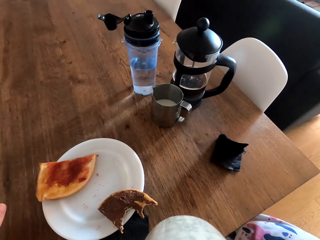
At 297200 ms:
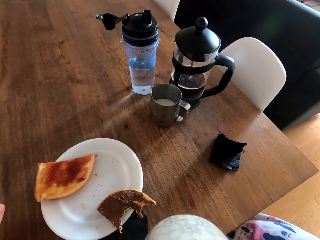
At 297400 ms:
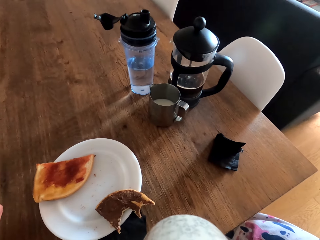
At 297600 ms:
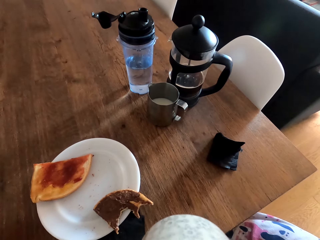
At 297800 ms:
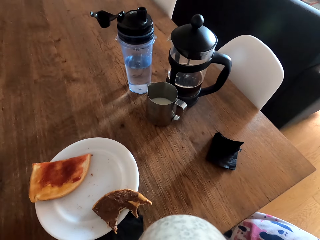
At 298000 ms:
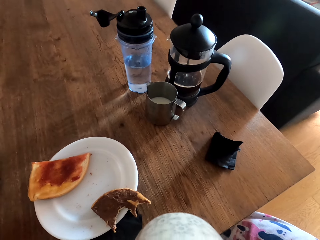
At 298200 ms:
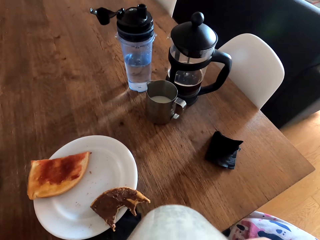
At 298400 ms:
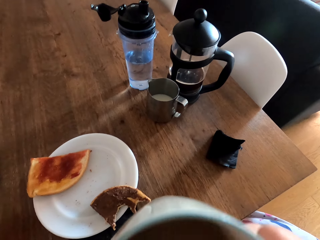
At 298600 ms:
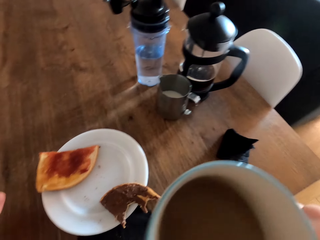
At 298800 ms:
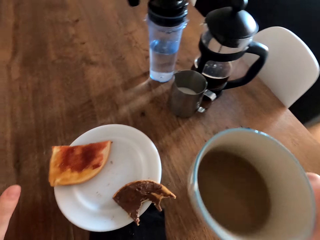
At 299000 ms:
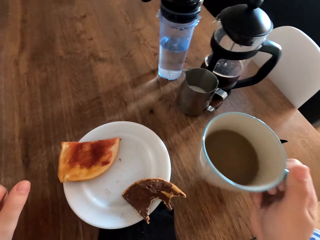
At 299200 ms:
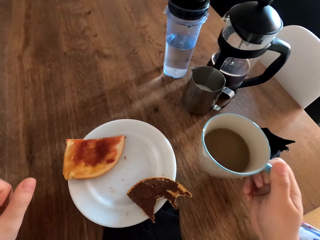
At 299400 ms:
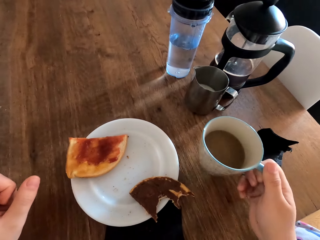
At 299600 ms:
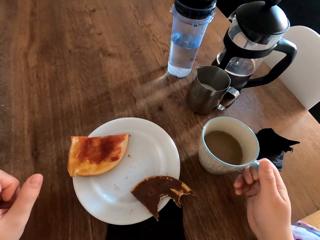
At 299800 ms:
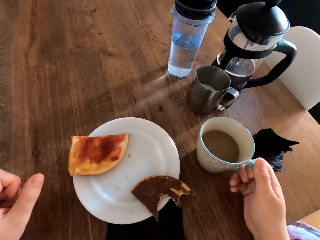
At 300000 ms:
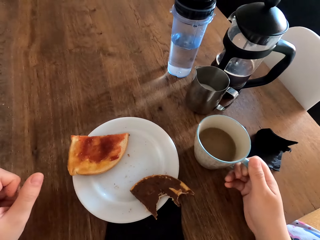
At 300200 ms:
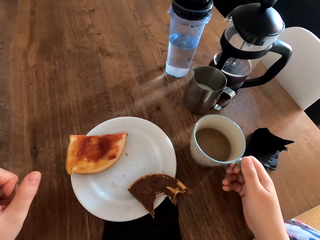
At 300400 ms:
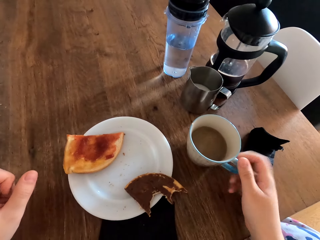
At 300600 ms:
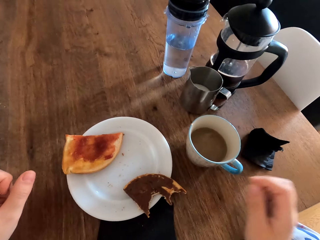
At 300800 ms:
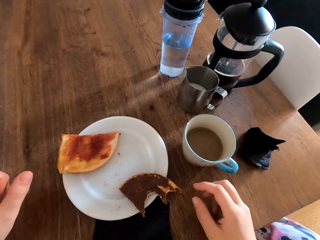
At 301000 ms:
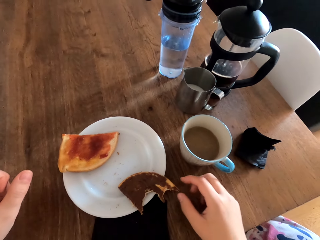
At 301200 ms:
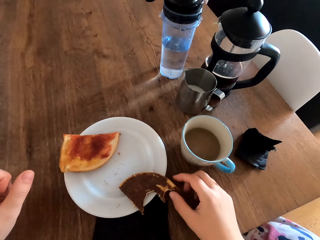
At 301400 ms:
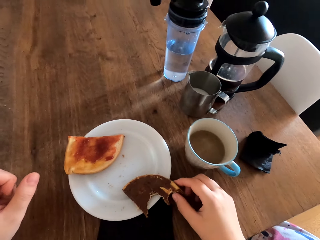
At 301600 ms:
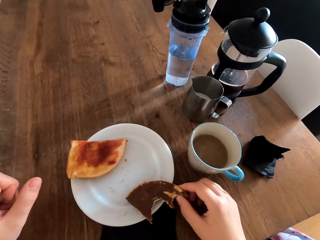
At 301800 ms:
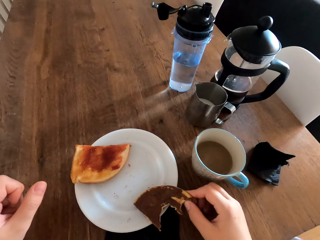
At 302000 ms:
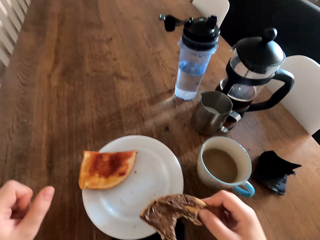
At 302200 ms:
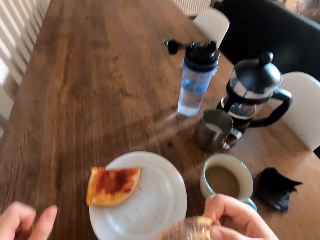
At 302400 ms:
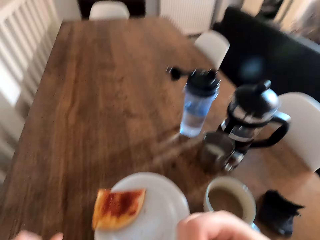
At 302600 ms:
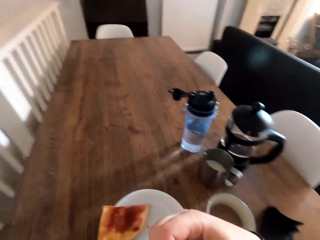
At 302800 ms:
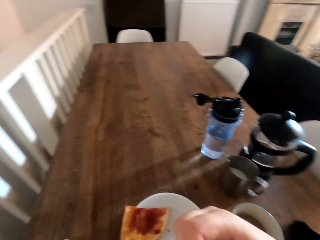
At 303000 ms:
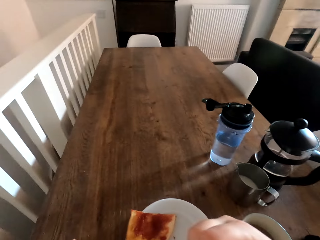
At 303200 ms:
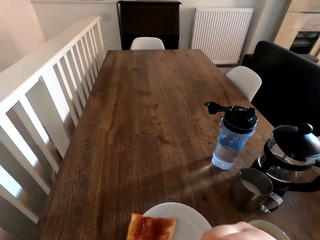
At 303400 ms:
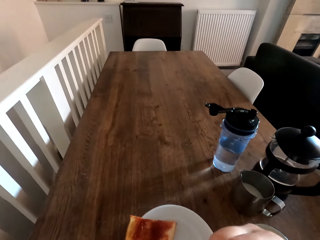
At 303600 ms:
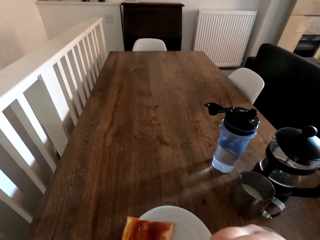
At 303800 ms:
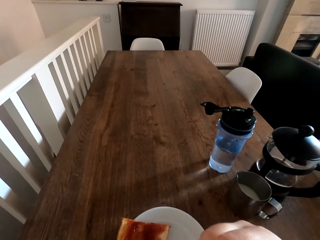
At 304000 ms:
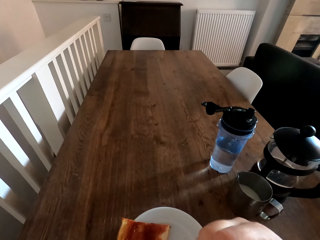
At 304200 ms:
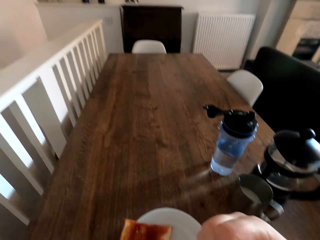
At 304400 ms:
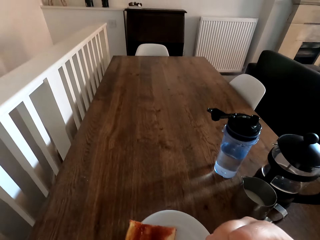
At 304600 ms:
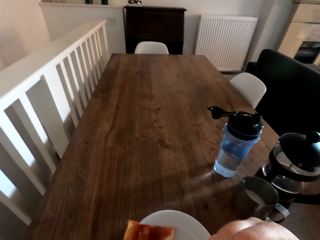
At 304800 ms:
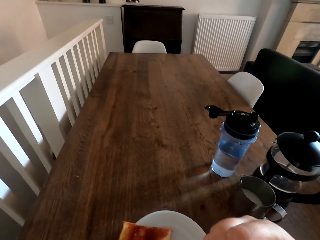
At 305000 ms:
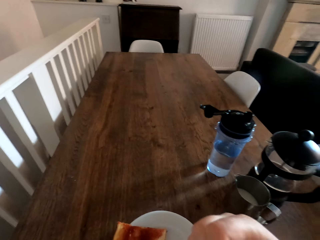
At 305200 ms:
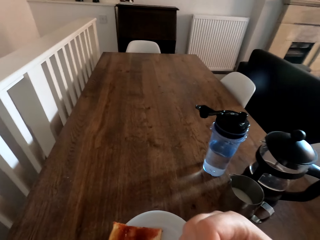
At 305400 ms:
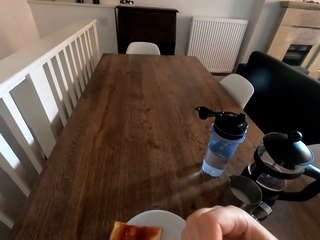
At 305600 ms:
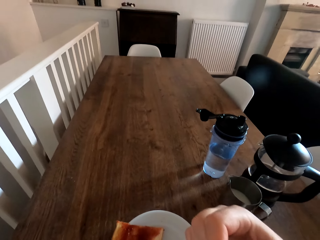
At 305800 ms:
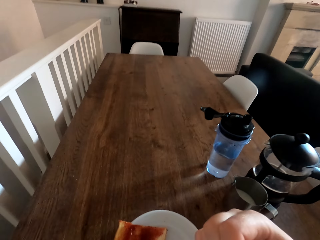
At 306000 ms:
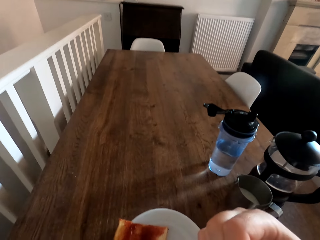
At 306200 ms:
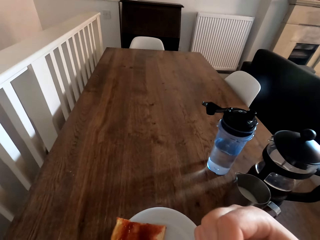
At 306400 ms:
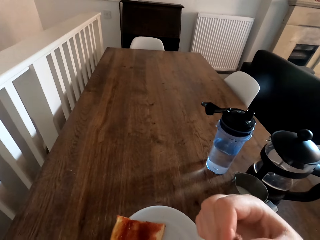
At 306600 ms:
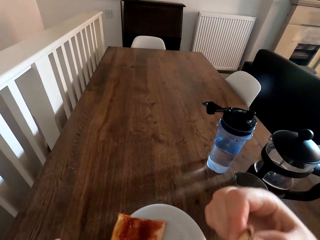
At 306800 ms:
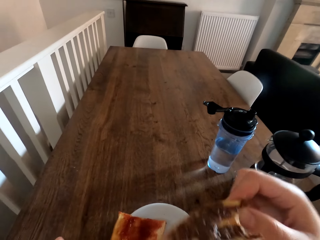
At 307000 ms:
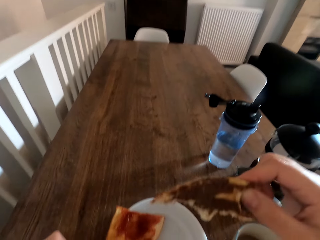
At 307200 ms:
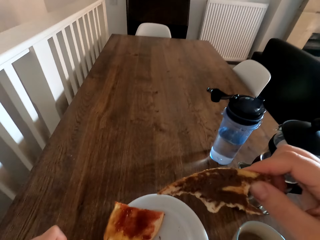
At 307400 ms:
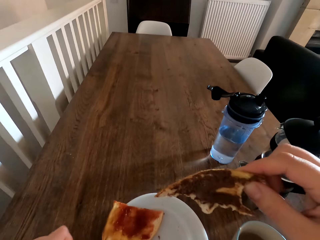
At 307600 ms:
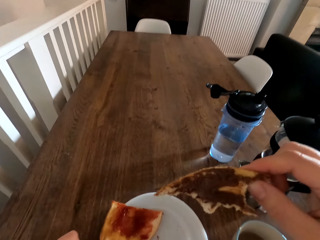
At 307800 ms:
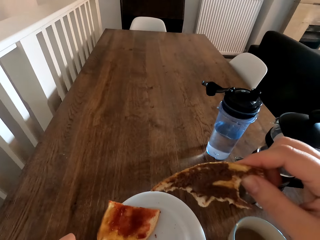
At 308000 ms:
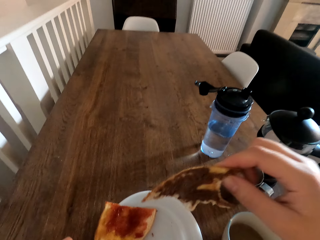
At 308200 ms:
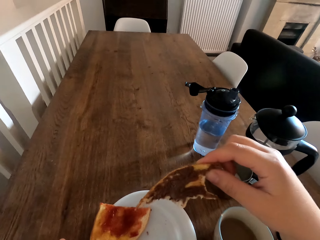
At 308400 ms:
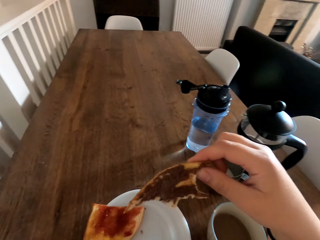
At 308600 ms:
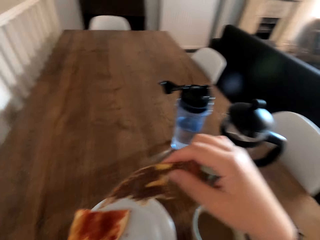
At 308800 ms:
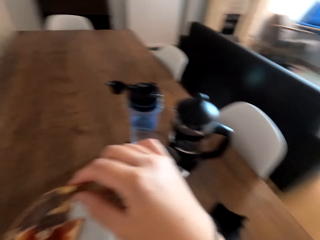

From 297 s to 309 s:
The camera wearer places the cup of tea on the table. They grab the snack and eat the snack.
